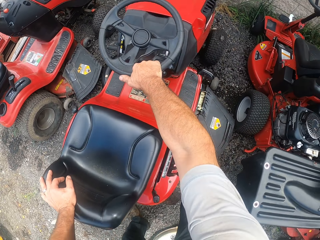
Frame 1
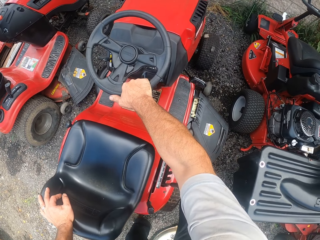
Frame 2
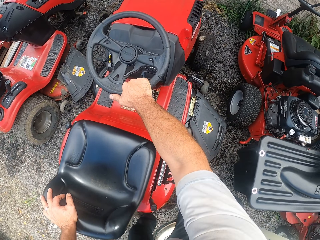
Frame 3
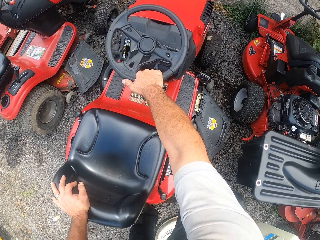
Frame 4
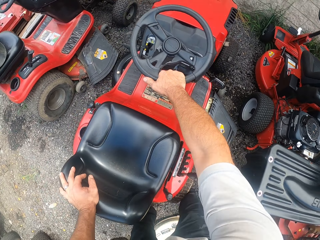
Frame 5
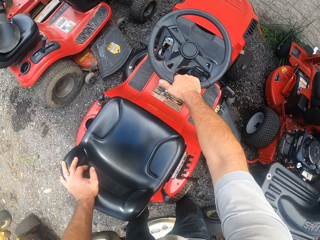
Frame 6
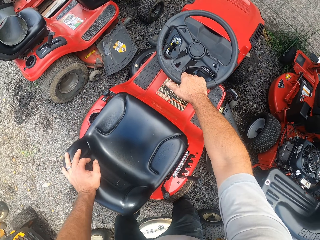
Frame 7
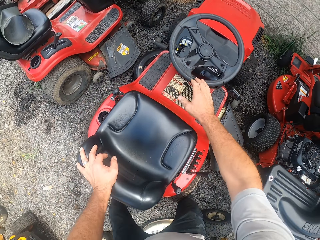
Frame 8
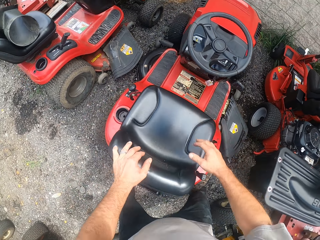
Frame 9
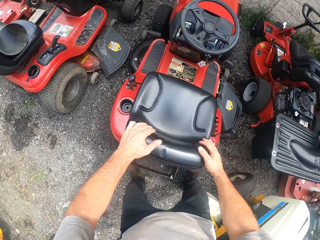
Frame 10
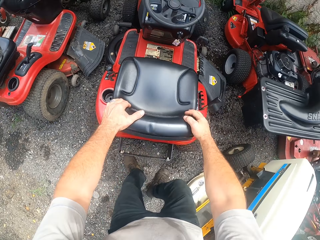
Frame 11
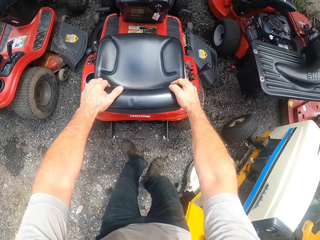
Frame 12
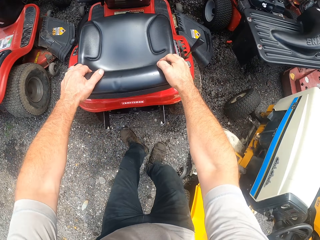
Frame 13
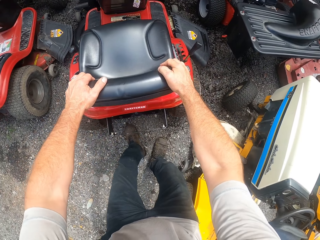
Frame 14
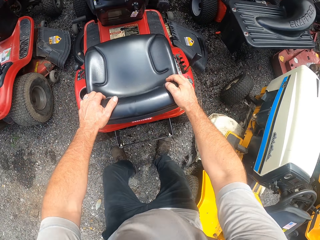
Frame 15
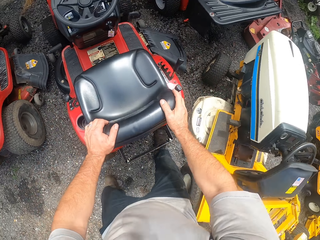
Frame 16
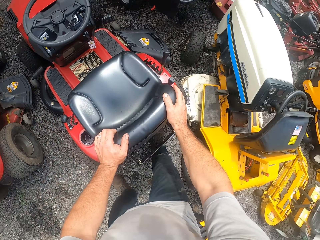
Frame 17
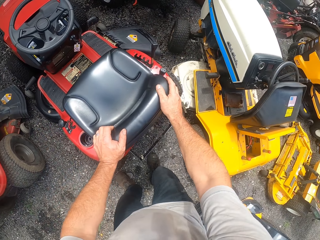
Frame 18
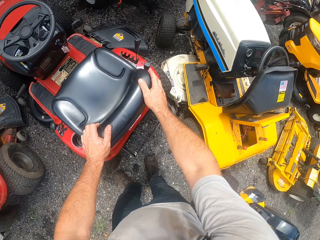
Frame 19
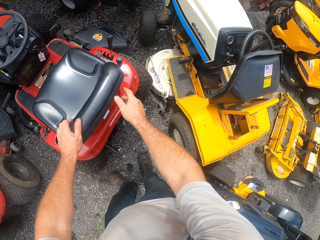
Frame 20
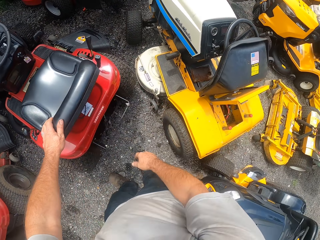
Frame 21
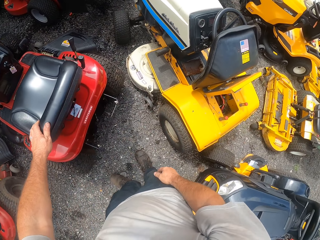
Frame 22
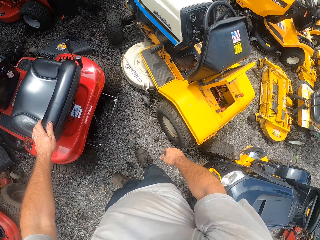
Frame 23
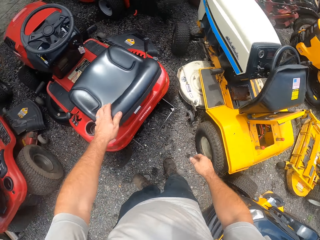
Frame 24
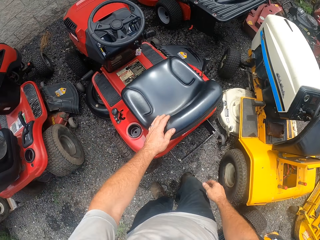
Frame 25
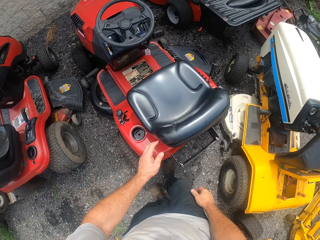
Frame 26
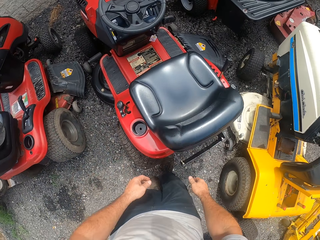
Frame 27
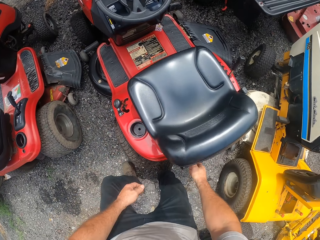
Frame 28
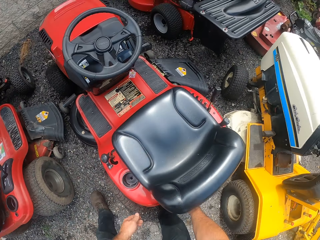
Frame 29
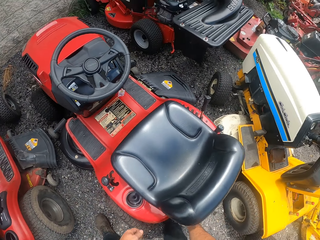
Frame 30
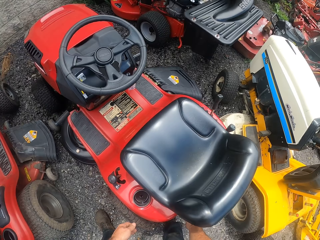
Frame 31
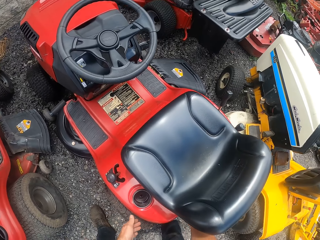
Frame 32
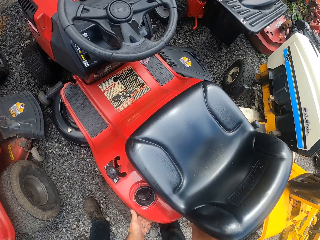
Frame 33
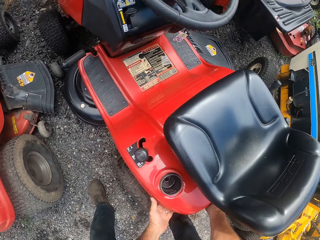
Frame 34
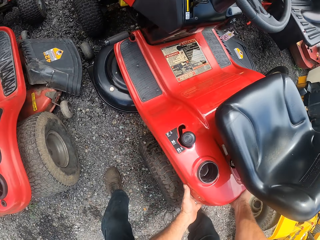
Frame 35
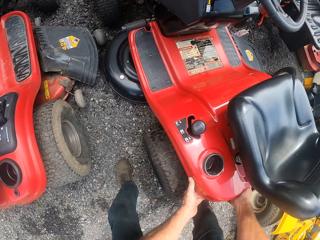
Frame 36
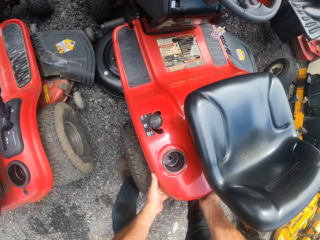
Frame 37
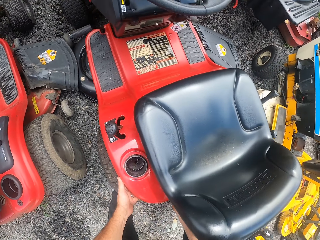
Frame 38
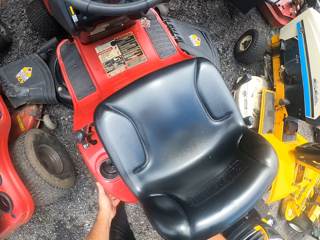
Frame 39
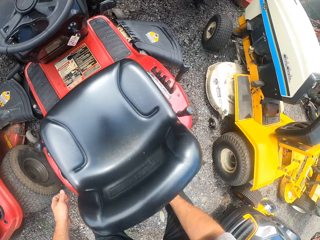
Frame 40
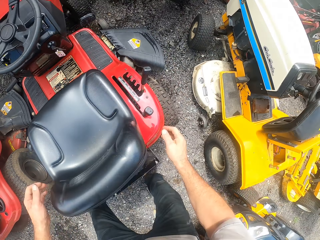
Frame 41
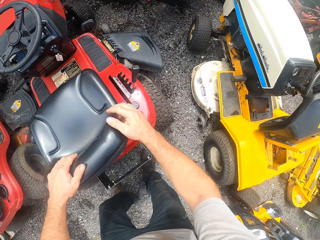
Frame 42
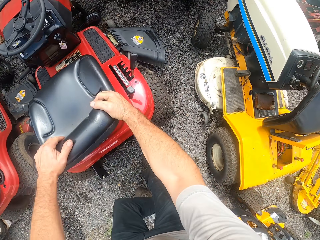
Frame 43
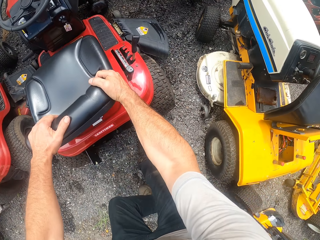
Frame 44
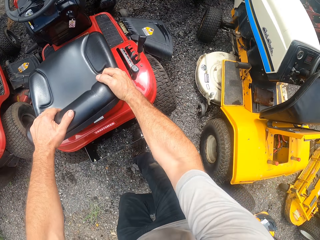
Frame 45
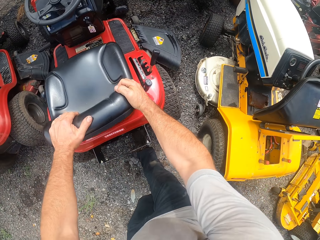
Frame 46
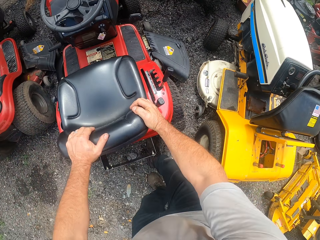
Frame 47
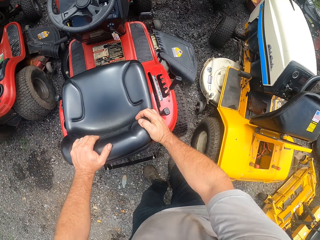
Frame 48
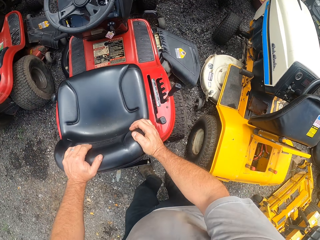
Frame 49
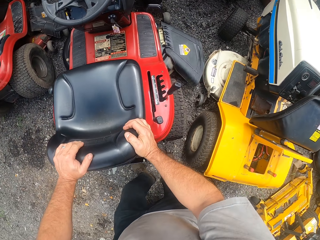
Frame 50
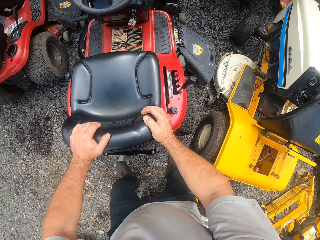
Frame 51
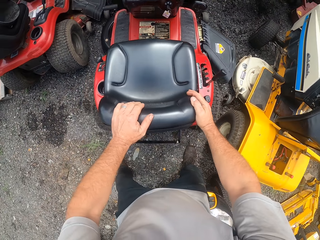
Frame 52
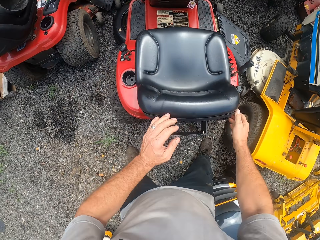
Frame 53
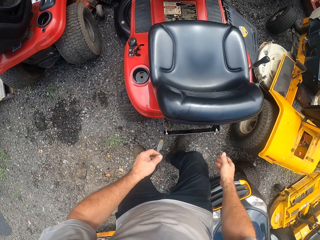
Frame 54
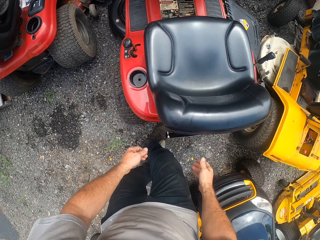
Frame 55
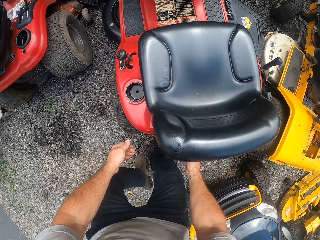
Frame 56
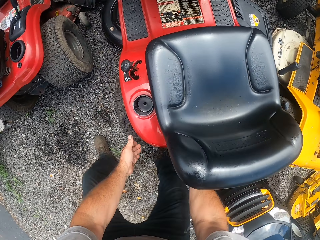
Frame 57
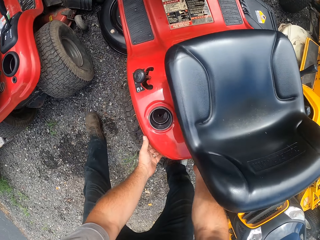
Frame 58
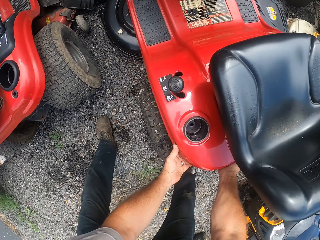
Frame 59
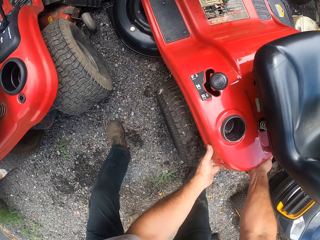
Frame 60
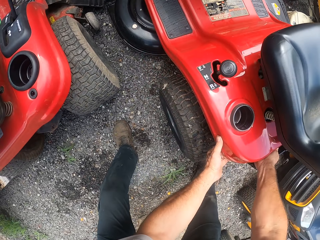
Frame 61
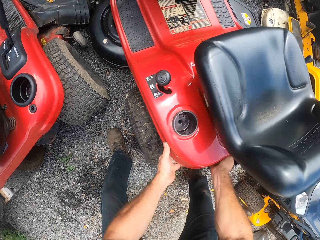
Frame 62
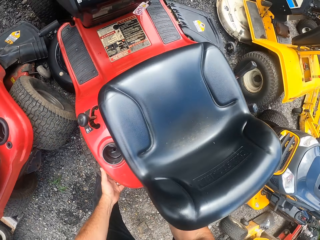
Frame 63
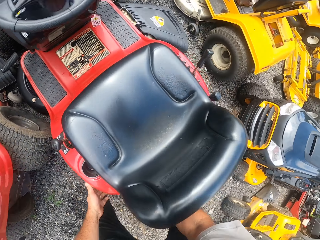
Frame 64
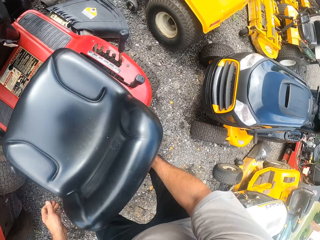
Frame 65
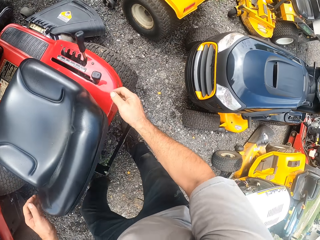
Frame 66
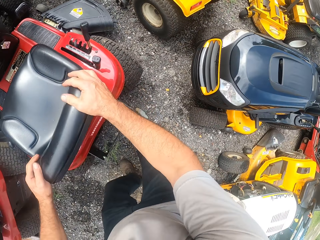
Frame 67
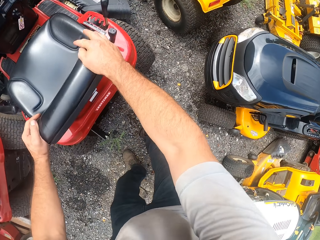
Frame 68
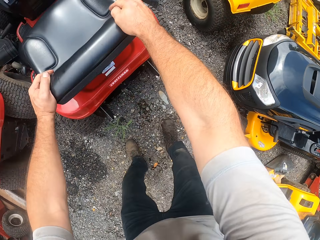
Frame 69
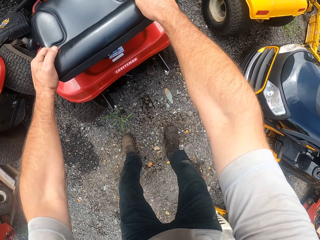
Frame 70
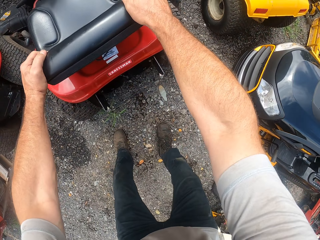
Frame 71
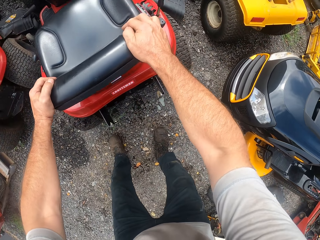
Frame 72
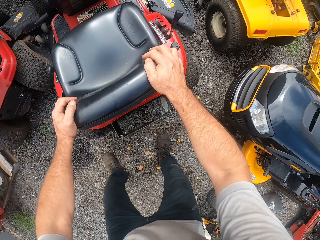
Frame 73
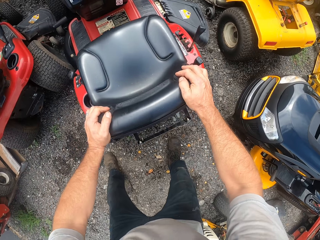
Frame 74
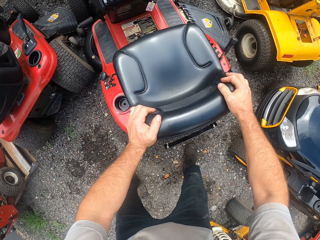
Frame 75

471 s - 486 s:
The camera wearer removes a hand from the steering wheel. They hold the lawn tractor seat, pull the lawn tractor, and move back. They remove a hand from the lawn tractor. They remove a hand from the lawn tractor again. They move to the other side. They move the other lawn mower with both hands. They hold the lawn tractor. They hold the lawn tractor again. They hold the lawn tractor. They pull the other lawn mower with both hands. They move the lawn tractor, remove a hand from the lawn tractor, and bend down. They move the other lawn mower with both hands. They hold the lawn tractor. They pull the other lawn mower with both hands.

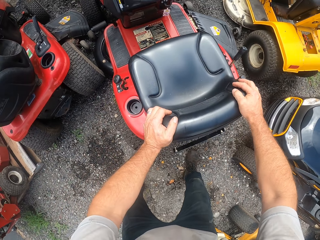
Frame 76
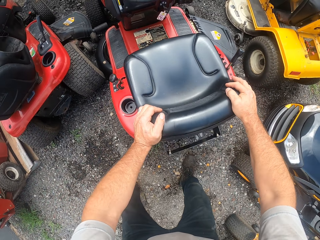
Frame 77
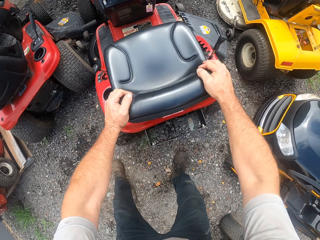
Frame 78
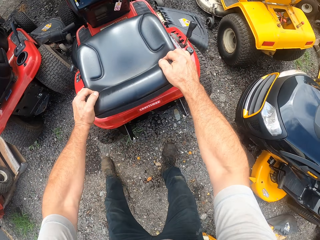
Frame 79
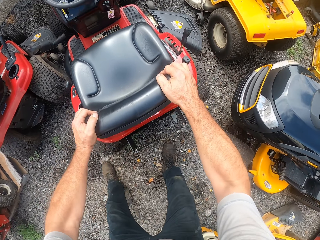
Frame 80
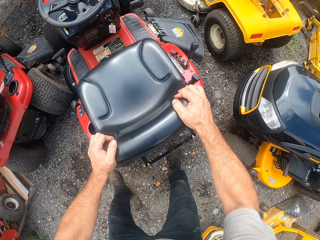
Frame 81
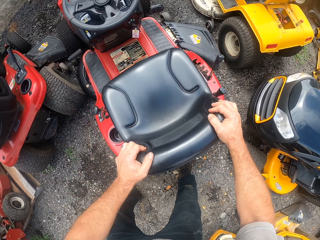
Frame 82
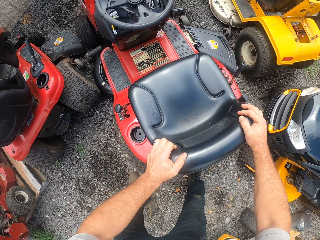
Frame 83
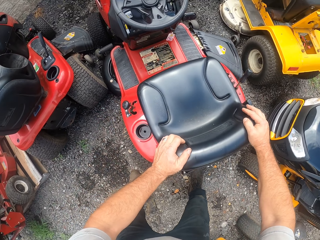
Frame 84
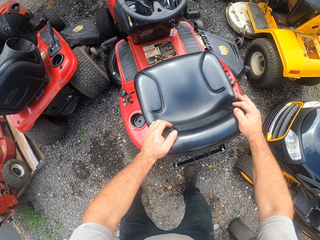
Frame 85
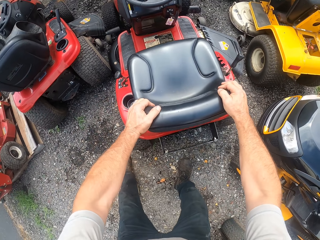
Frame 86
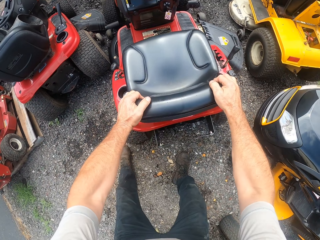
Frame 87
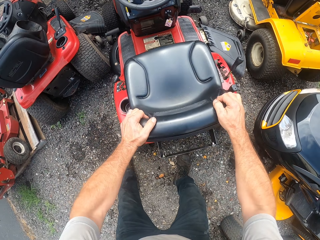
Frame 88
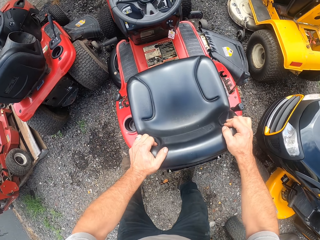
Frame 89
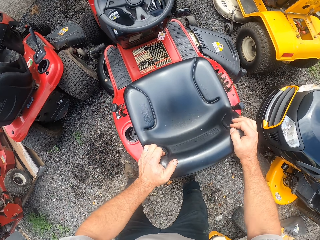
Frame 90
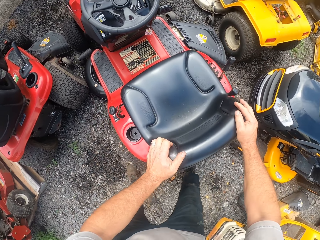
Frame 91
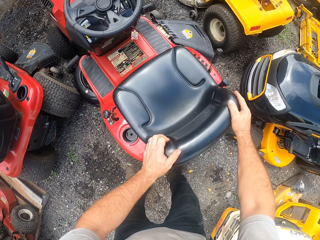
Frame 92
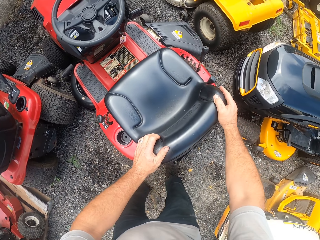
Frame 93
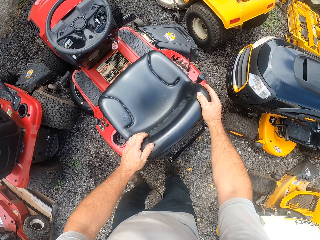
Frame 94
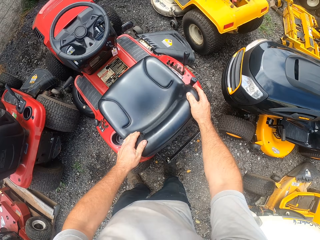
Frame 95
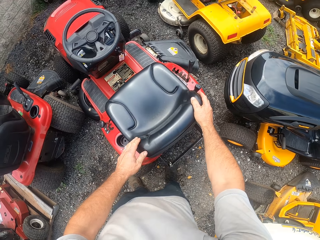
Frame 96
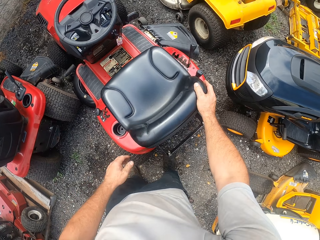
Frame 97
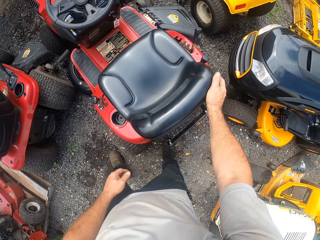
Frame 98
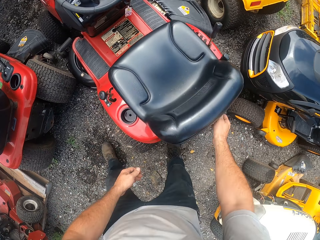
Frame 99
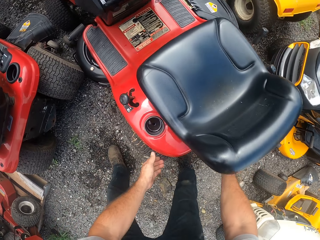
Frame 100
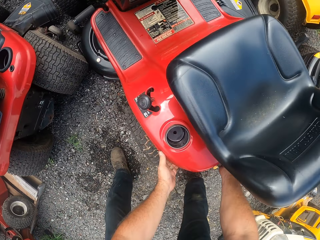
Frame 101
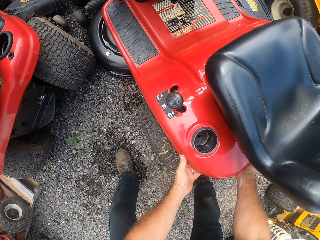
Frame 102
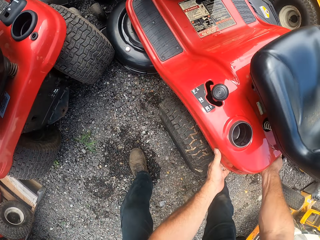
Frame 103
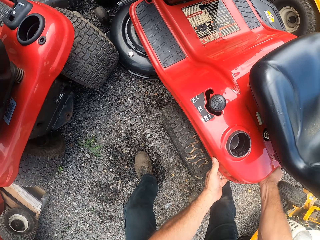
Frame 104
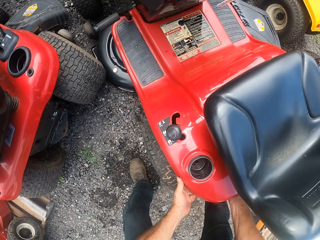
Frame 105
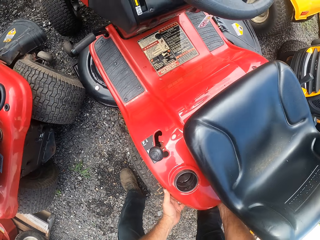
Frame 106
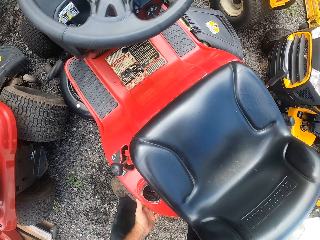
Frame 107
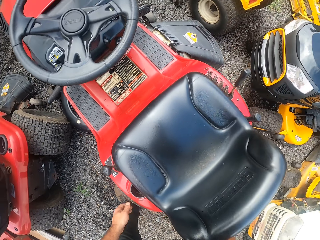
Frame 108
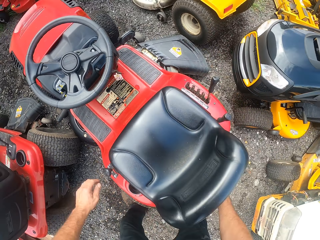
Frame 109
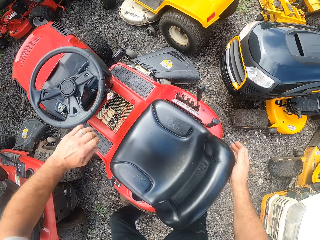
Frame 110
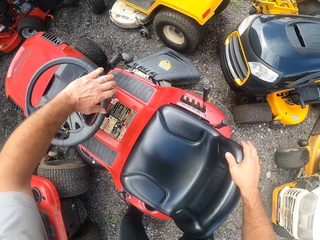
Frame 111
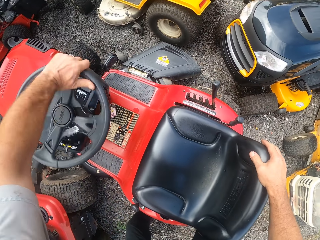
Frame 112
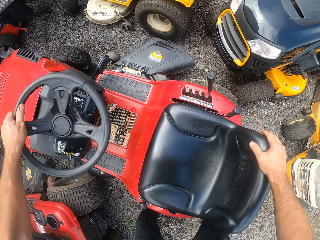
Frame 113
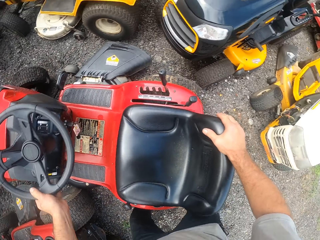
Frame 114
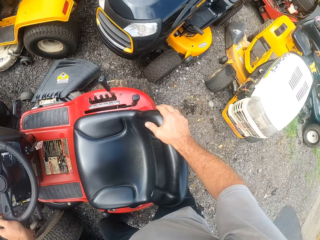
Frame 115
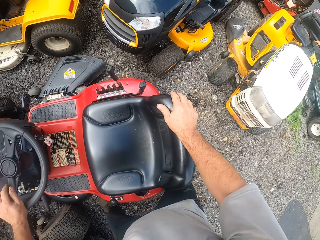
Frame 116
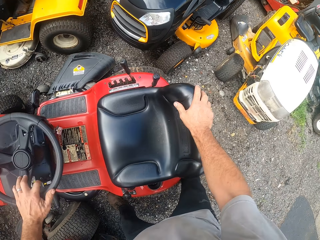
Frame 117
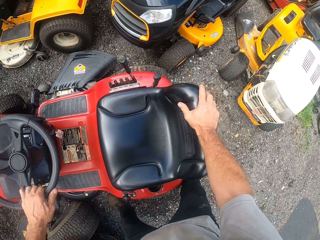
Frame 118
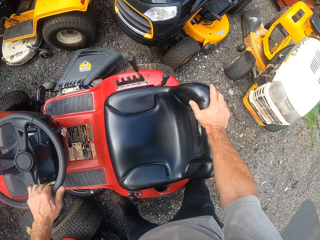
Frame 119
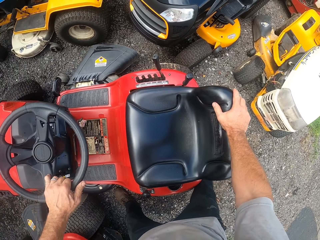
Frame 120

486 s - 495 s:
The camera wearer moves aside, pulls the lawn tractor, and removes a hand from the lawn tractor. He moves a hand along the lawn tractor. He moves the other lawn mower with both hands. He holds the seat. He turns a steering wheel of the other lawn mower with his left hand.
